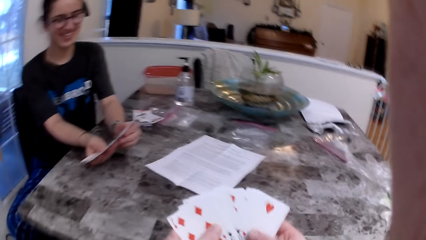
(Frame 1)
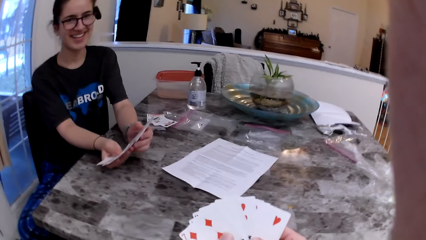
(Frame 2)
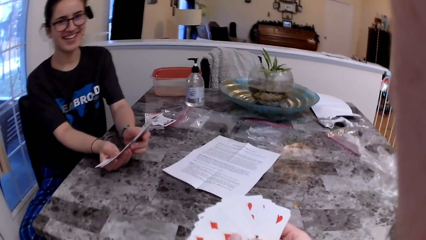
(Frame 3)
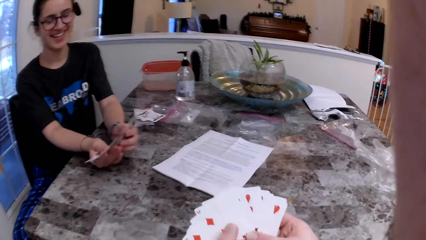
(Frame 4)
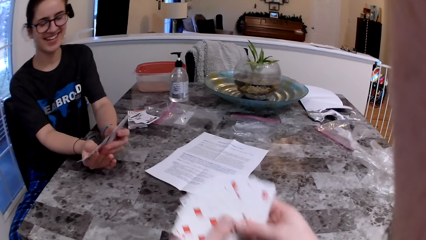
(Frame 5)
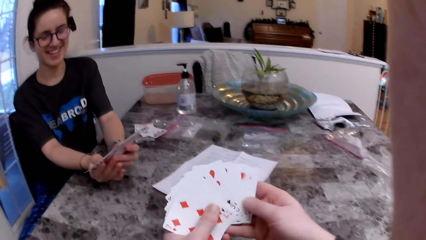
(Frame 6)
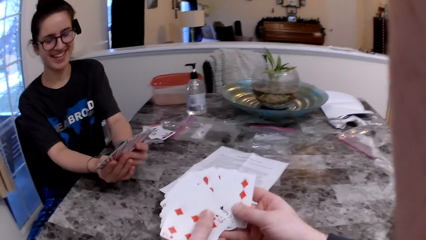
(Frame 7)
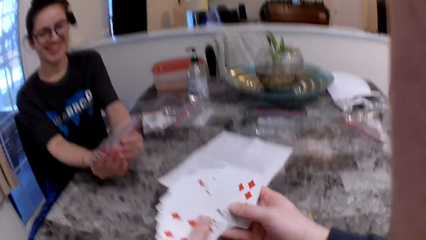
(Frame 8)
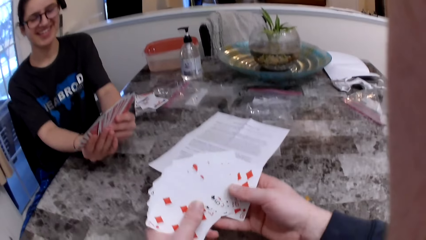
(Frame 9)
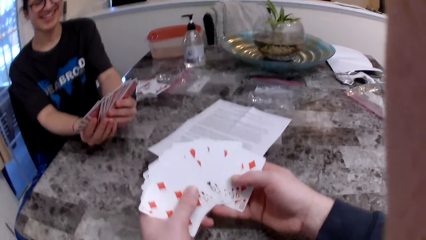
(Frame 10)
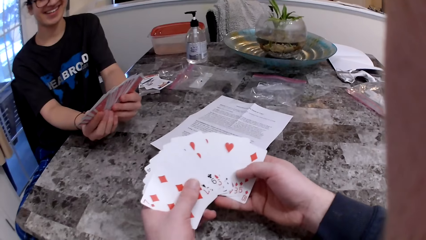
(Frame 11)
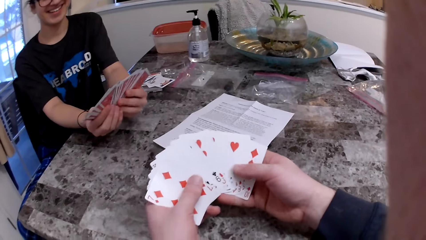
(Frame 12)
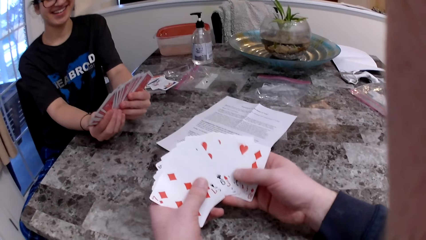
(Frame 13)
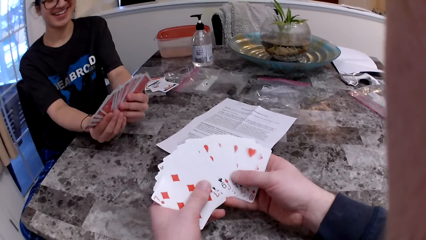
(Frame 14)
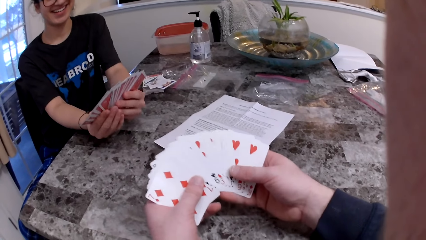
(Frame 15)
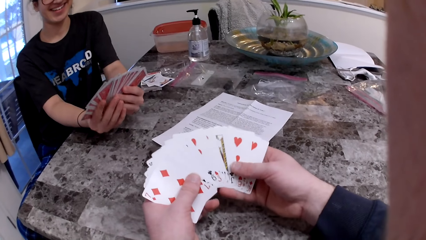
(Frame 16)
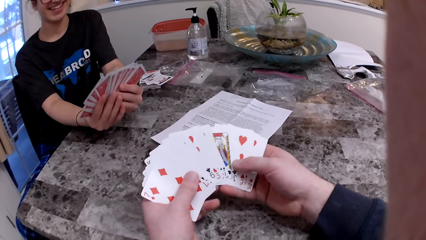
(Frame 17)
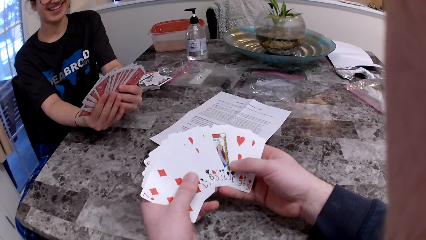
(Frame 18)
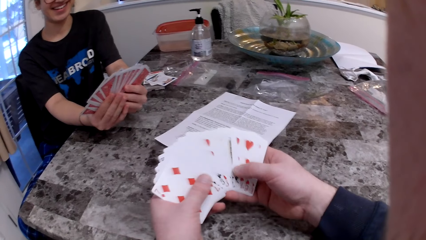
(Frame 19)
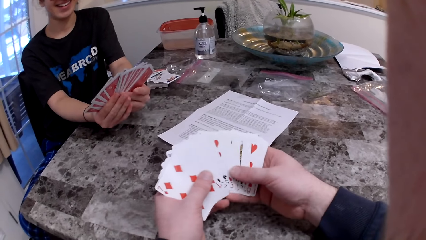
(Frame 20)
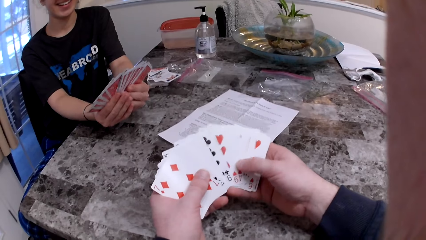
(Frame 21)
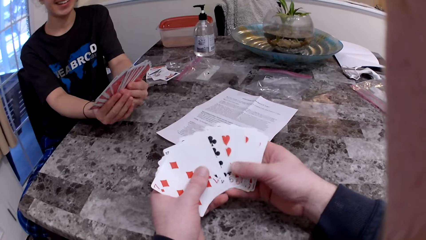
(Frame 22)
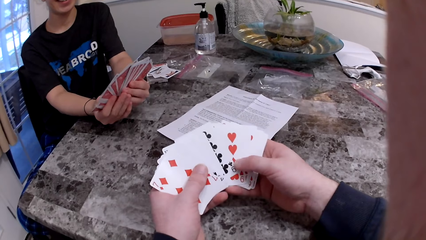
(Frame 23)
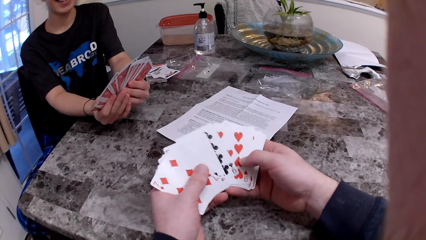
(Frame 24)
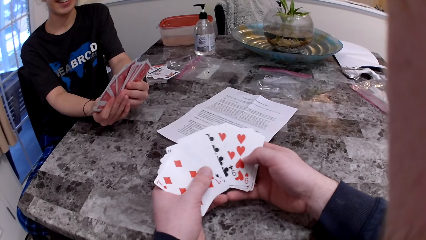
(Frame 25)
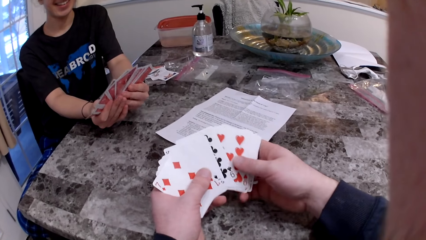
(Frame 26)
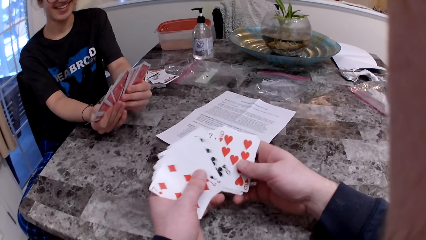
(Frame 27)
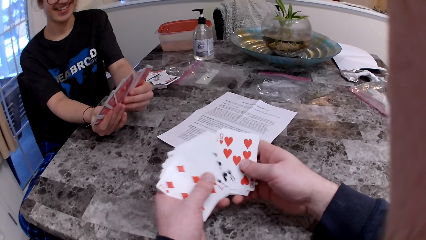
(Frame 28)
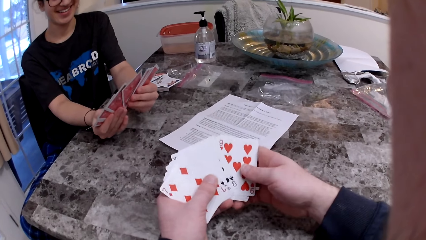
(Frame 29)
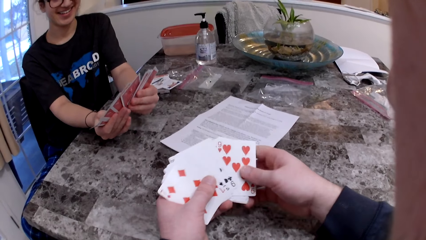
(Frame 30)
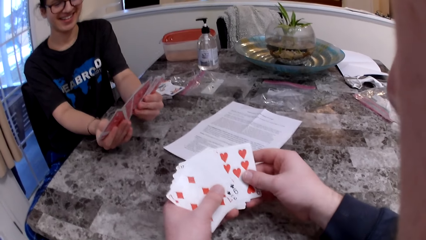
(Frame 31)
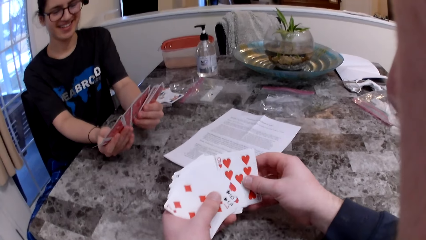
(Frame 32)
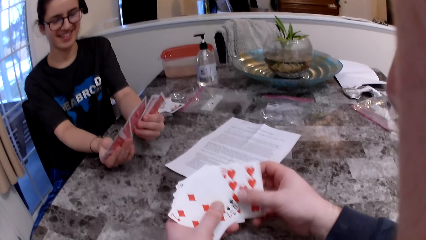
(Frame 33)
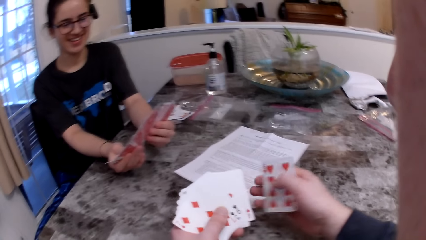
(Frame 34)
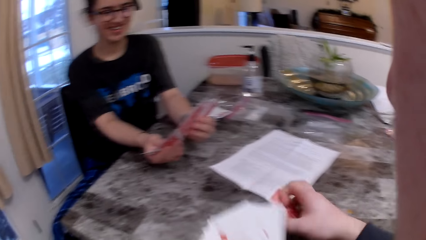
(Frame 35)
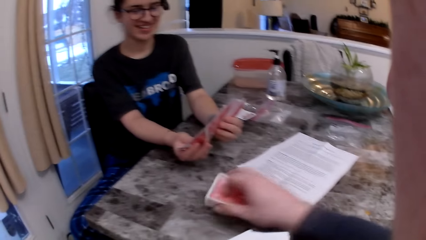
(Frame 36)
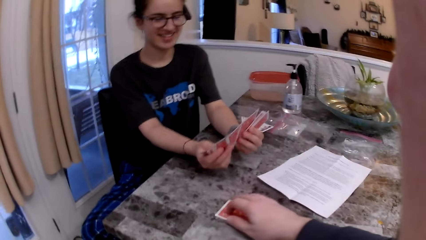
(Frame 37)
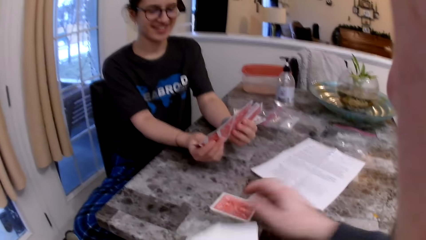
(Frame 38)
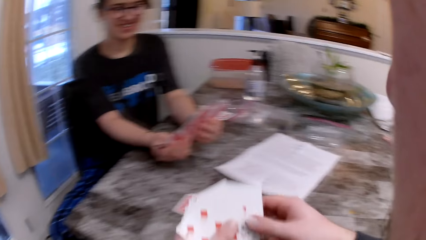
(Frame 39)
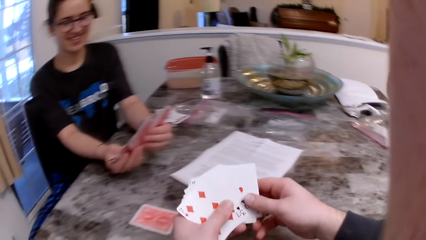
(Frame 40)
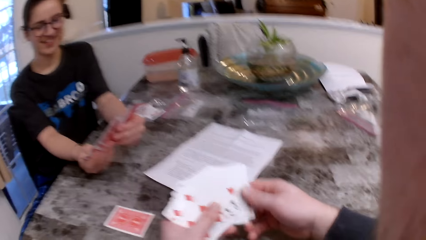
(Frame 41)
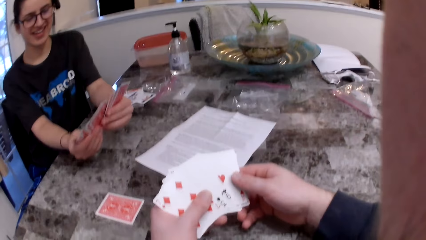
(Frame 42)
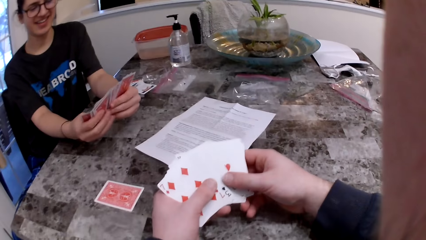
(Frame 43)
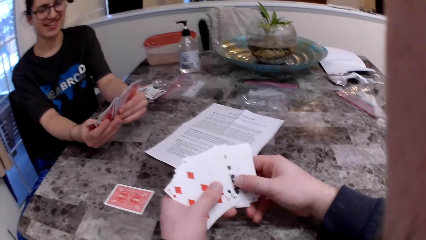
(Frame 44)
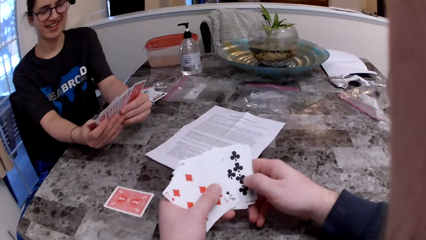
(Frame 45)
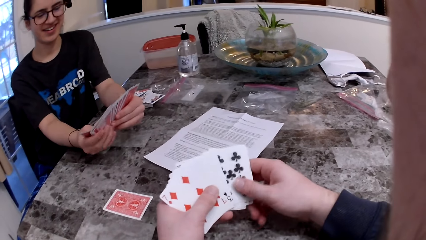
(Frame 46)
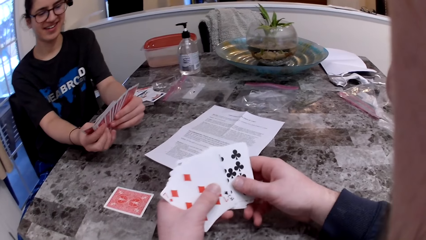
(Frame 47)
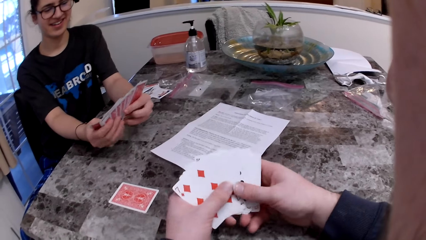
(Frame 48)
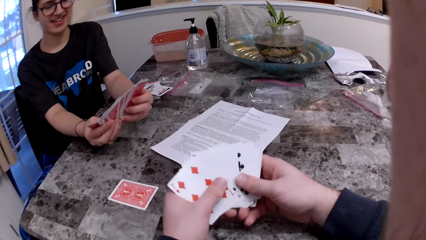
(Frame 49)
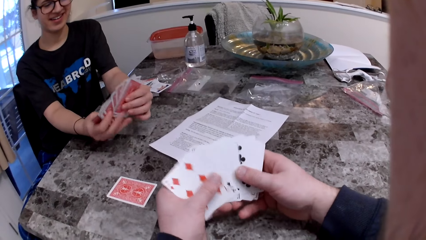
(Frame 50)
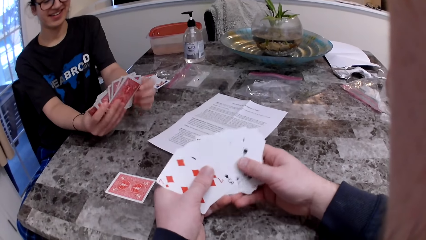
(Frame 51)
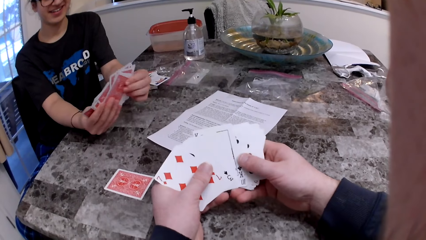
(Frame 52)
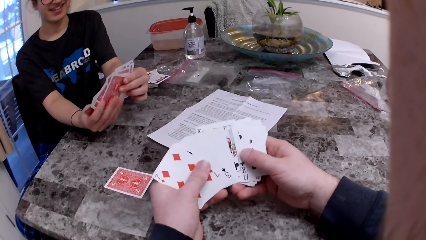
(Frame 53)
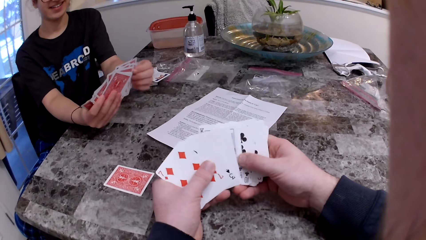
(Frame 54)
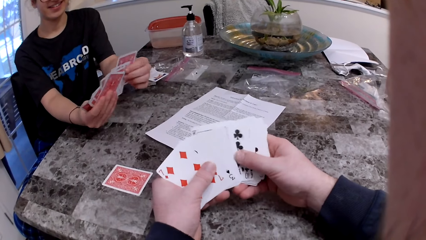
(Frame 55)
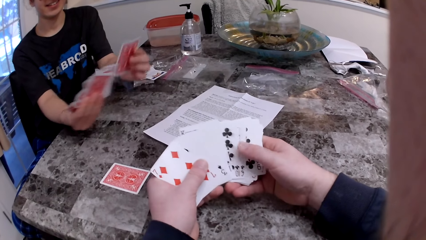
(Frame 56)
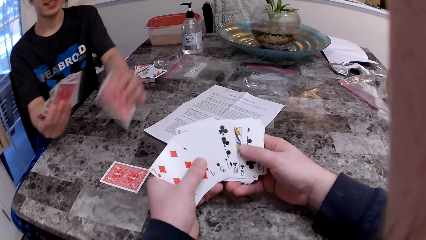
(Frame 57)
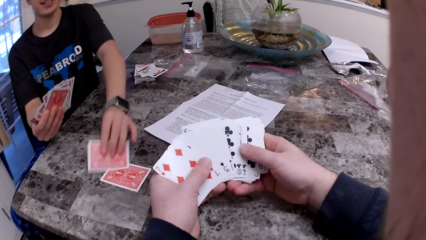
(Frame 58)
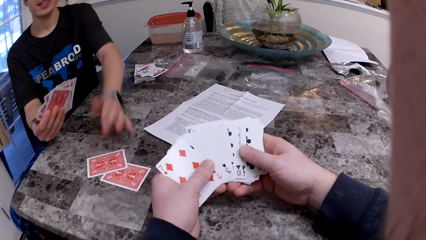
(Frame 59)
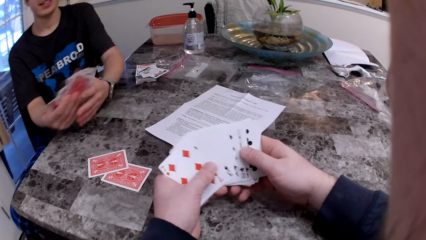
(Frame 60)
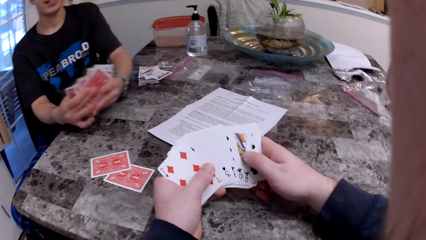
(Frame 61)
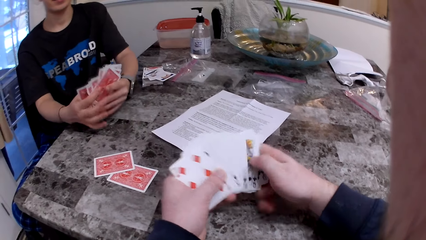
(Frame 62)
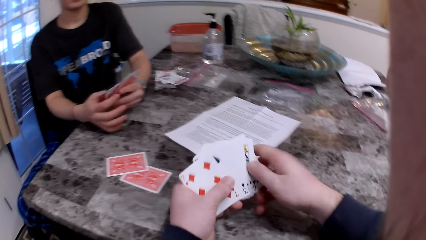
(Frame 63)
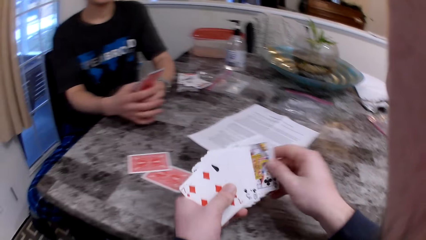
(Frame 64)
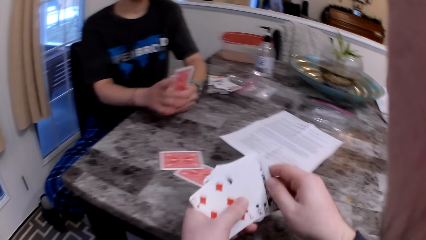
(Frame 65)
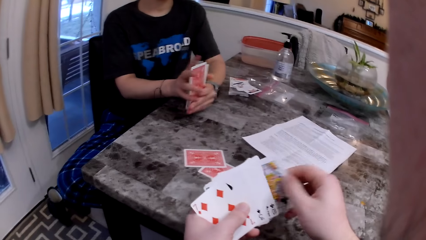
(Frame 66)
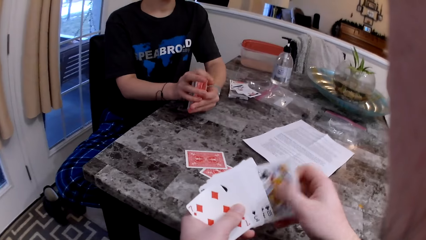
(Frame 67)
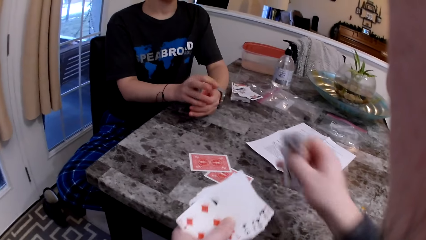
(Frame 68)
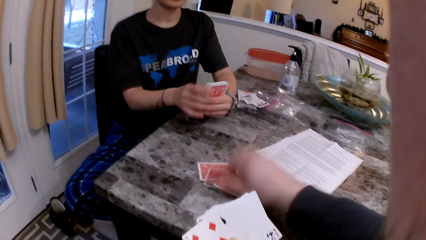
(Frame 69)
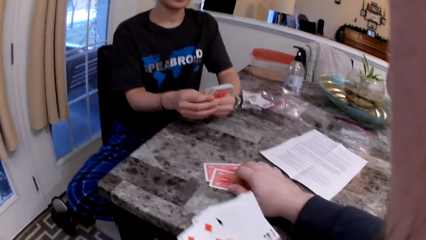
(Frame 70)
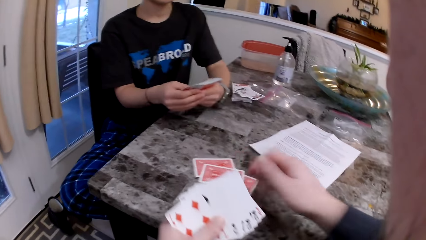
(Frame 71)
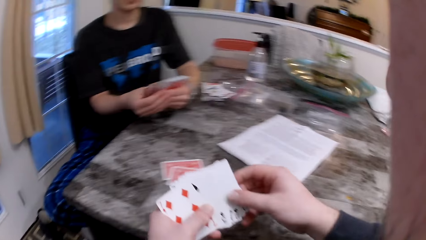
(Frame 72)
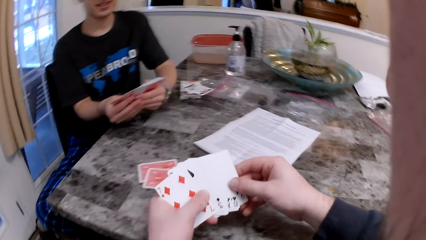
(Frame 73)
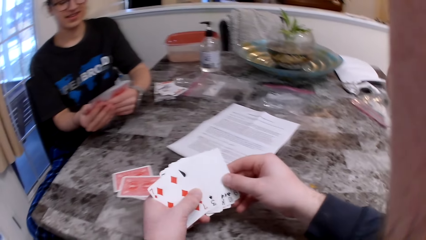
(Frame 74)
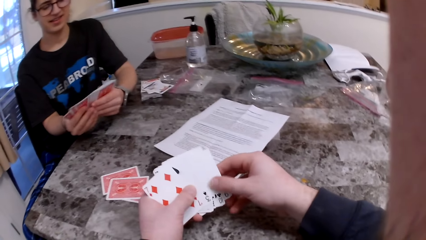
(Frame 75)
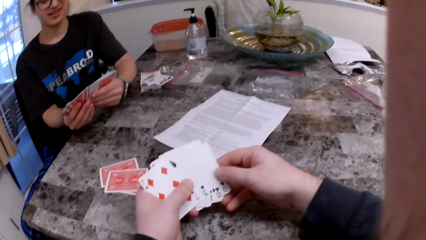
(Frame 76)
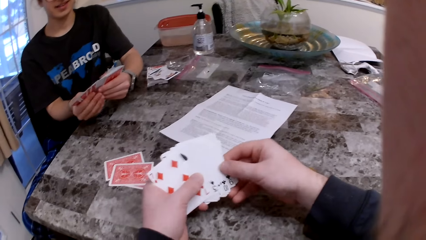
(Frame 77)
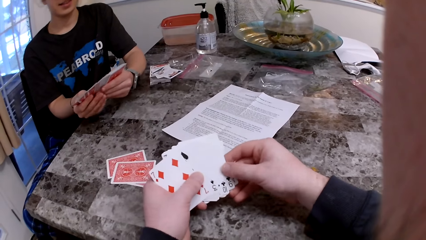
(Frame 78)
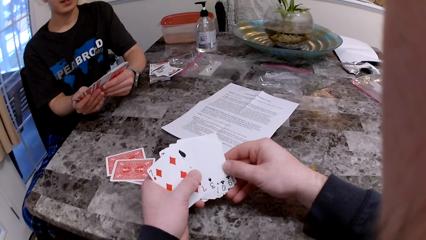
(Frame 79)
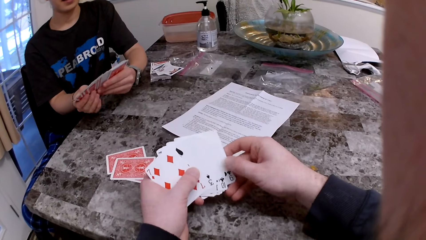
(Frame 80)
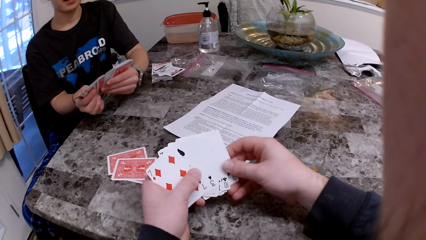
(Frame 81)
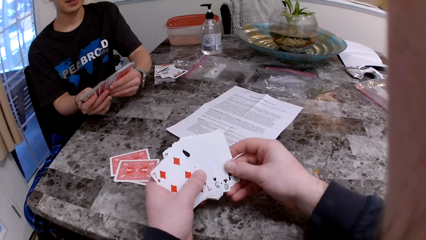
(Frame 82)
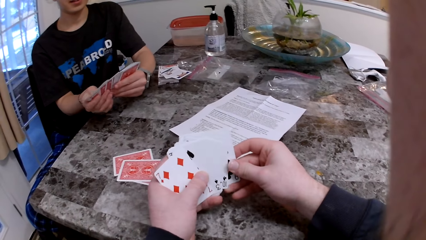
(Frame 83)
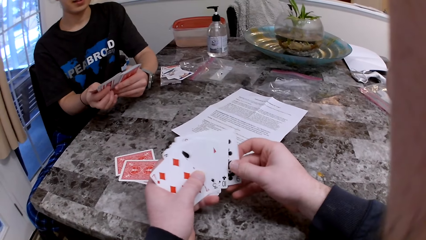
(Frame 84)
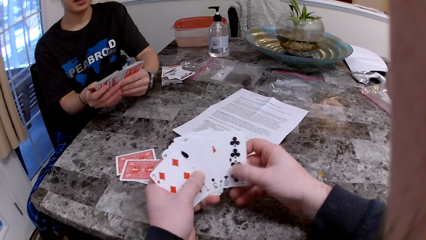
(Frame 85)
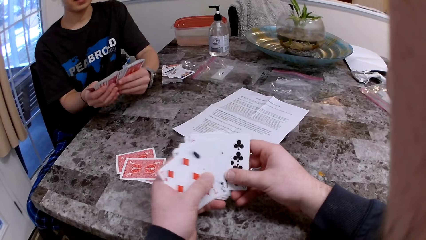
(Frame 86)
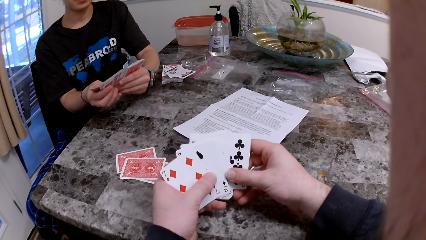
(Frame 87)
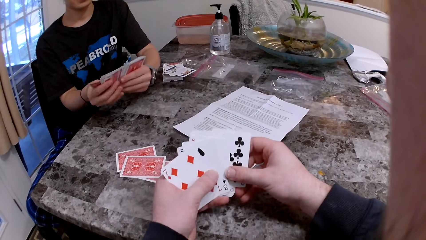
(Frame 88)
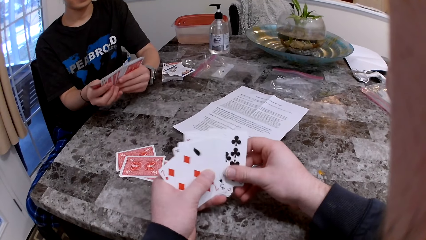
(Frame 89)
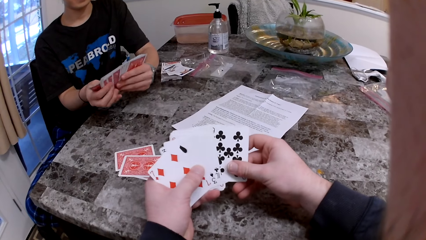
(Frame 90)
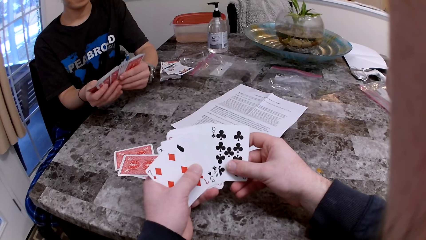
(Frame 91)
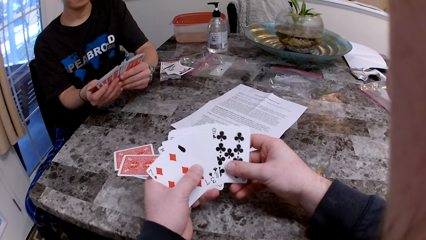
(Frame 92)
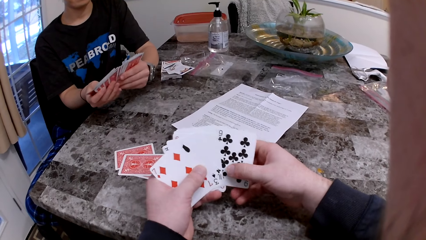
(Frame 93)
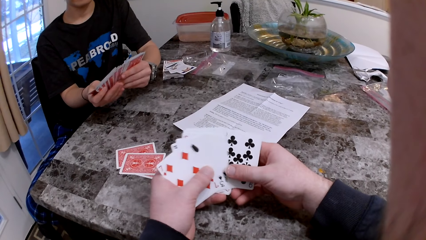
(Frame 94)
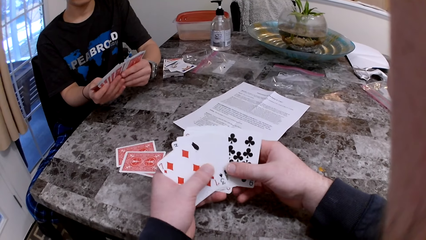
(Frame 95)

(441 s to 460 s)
The camera wearer stares at a woman. He inspects the cards on his hands. The woman inspects a card on the table. The camera wearer places a card on the table. The woman inspects a card on the table. The camera wearer inspects the cards on his hands. The woman places a card on the table. The camera wearer places a card on the table. He inspects the cards on his hands.
